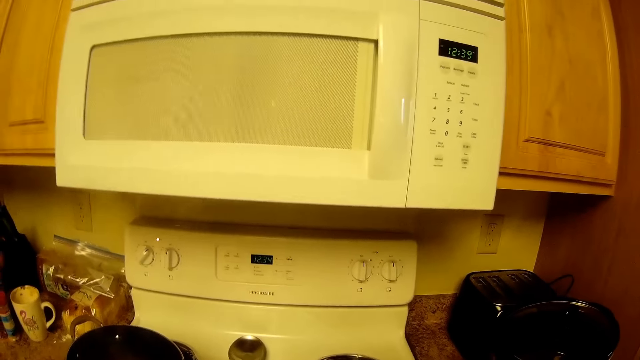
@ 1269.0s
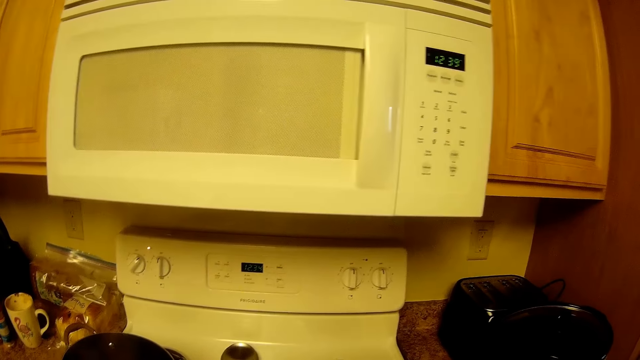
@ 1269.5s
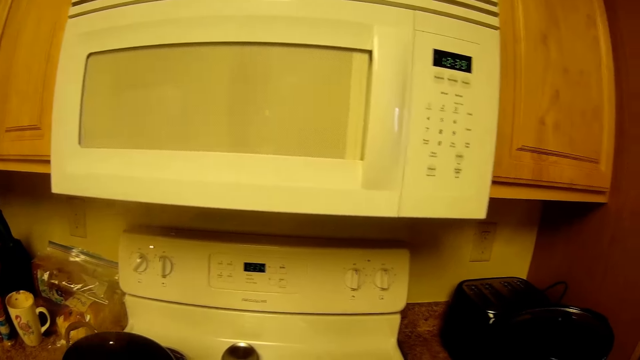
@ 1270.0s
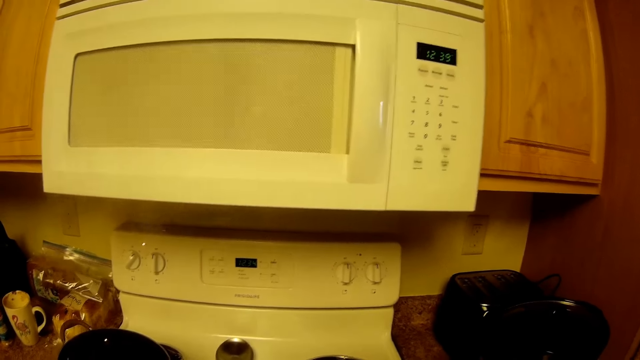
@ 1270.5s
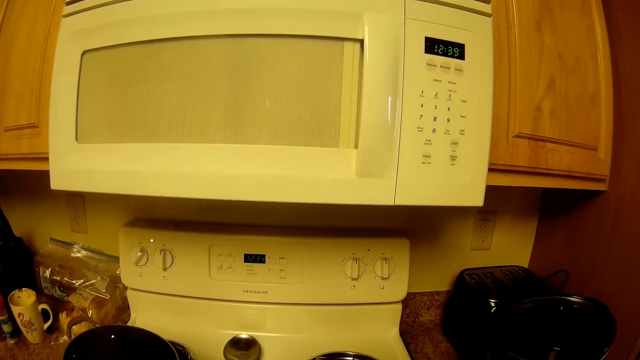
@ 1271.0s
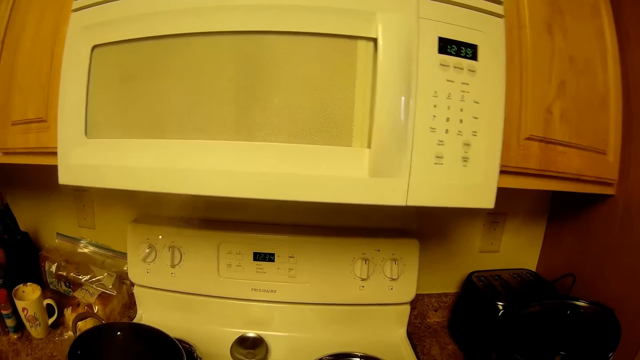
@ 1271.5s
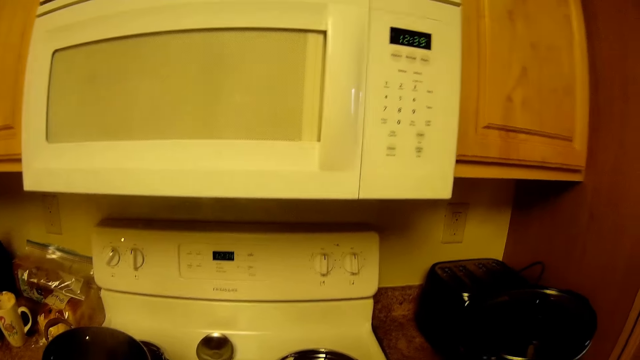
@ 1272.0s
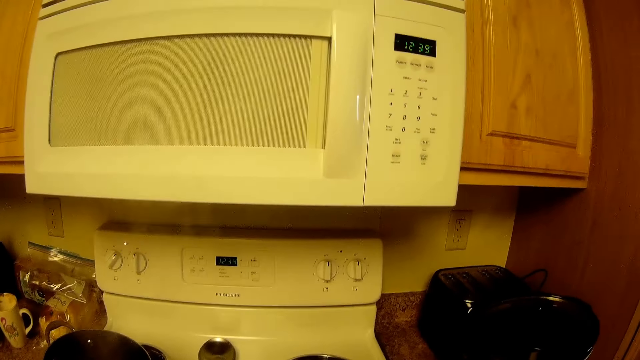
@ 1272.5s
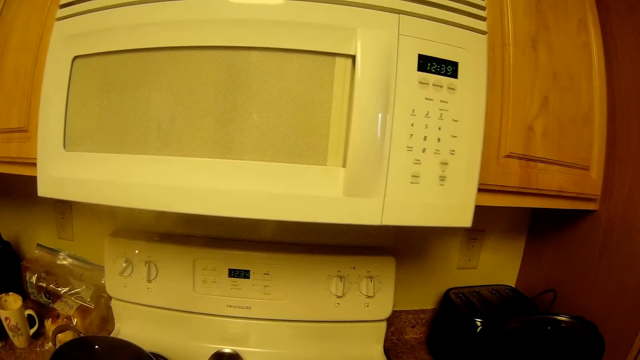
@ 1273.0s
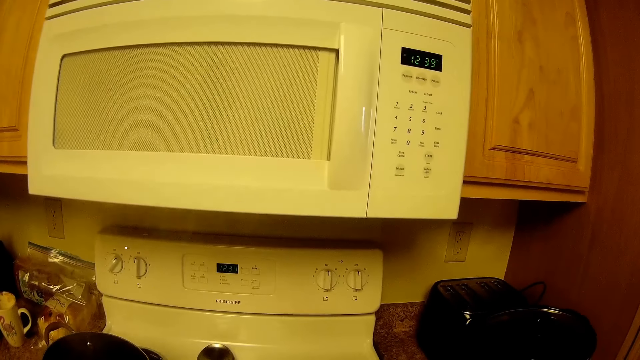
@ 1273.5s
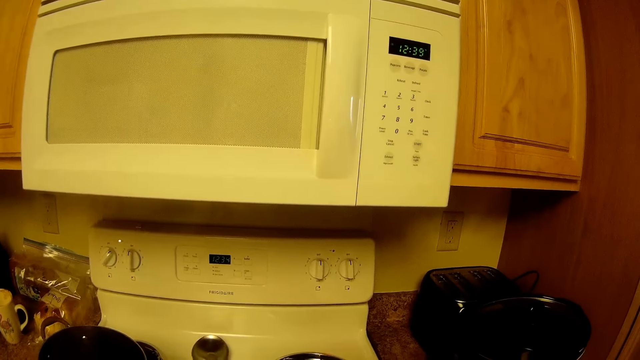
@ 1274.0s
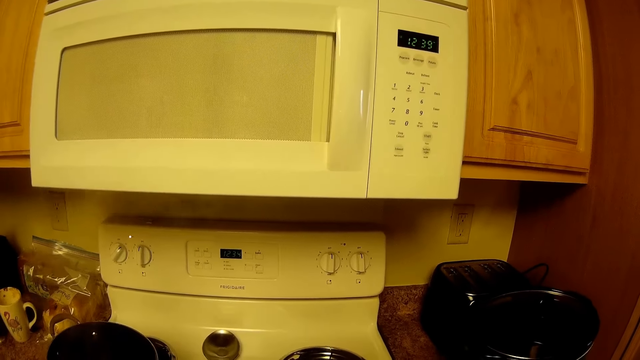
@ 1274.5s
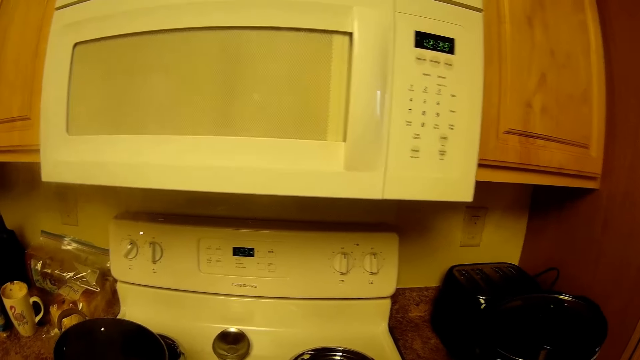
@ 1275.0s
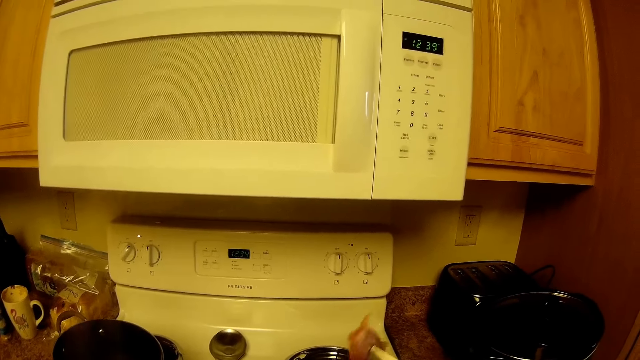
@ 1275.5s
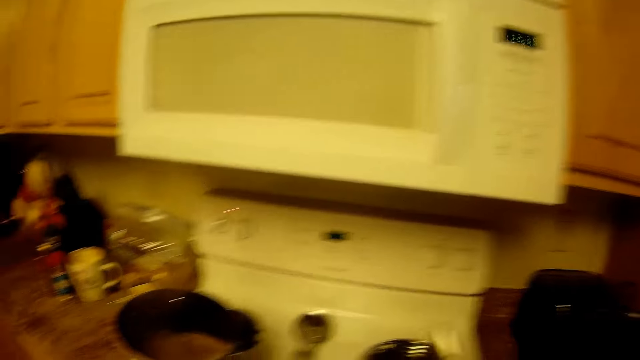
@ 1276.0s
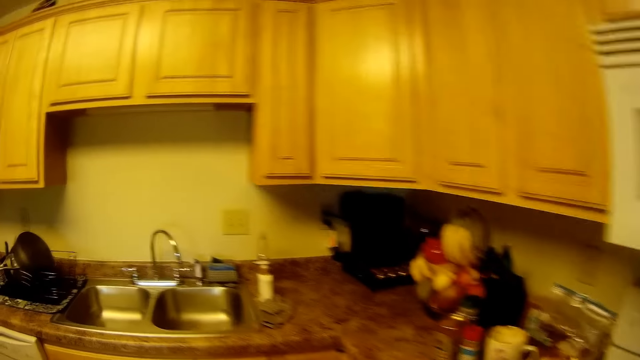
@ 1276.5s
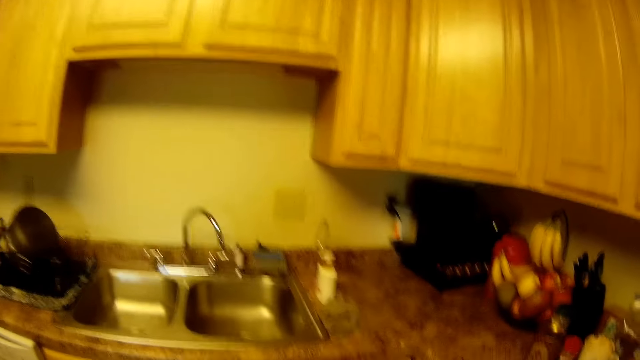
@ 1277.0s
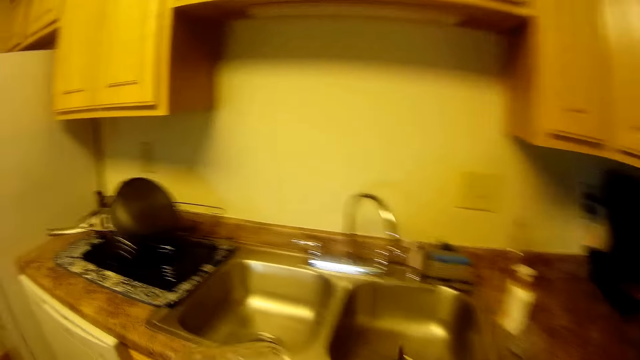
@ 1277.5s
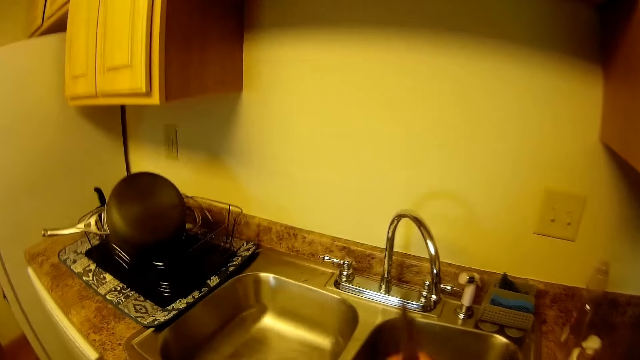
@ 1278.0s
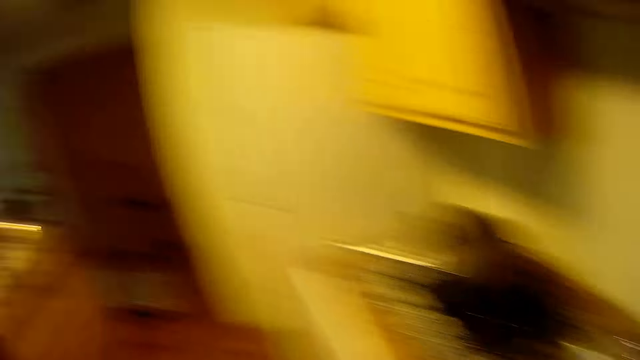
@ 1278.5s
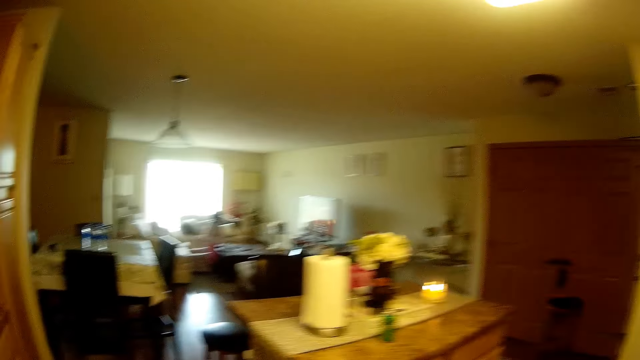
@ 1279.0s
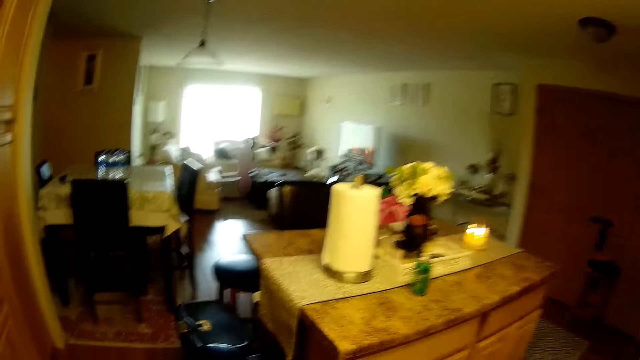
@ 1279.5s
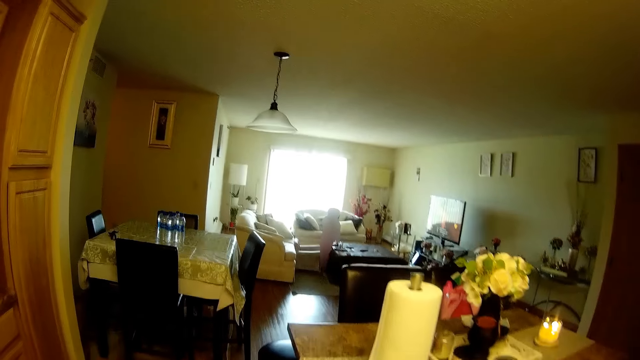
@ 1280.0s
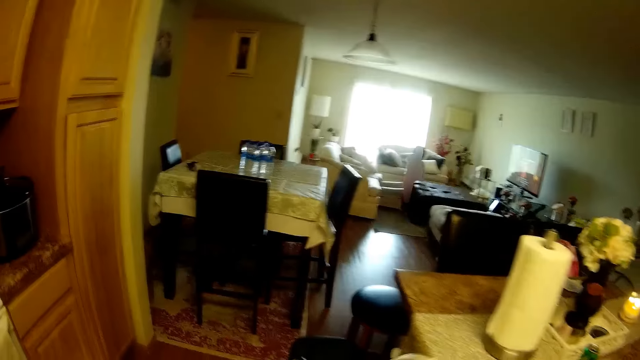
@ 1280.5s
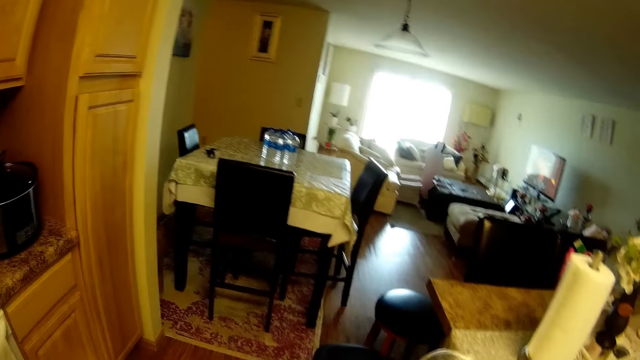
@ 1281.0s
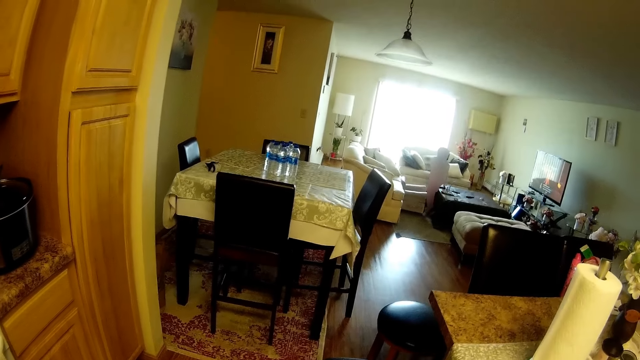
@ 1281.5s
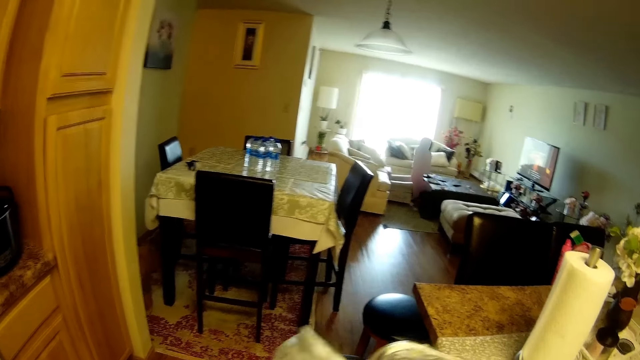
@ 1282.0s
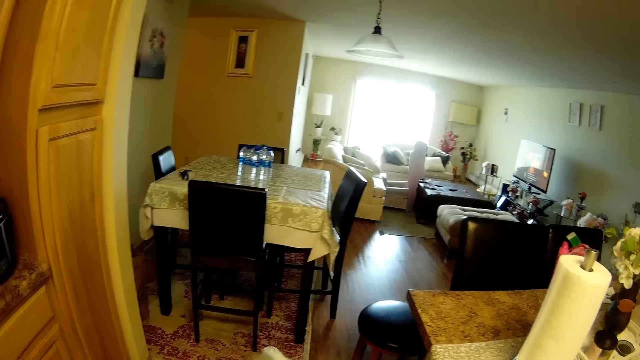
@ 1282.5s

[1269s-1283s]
The camera wearer talks to the person. She walks around the house. She drops the knife in the sink with her right hand.

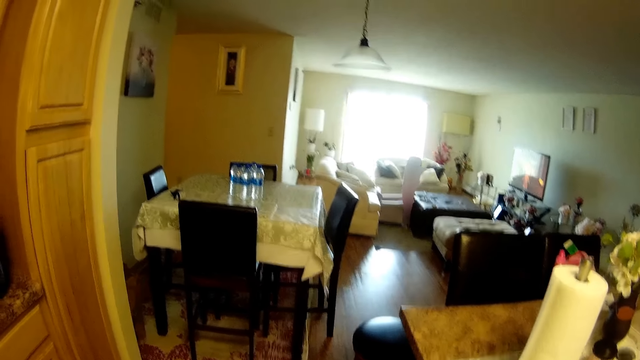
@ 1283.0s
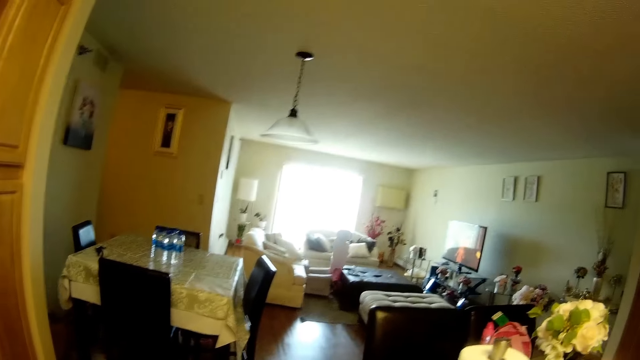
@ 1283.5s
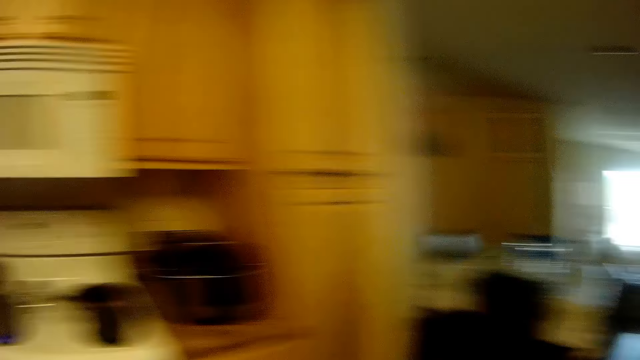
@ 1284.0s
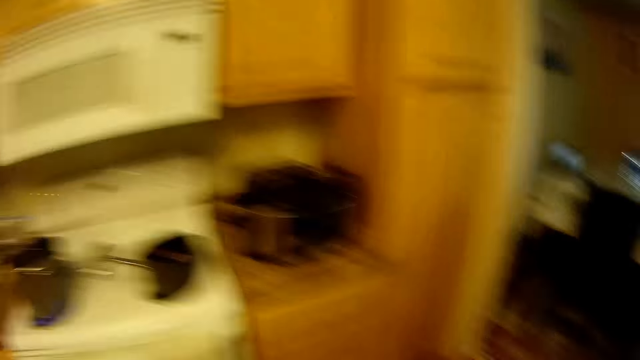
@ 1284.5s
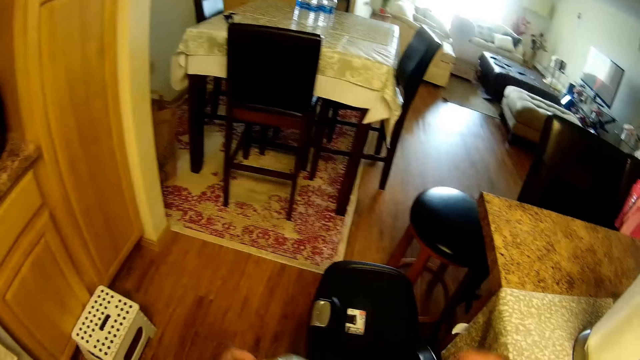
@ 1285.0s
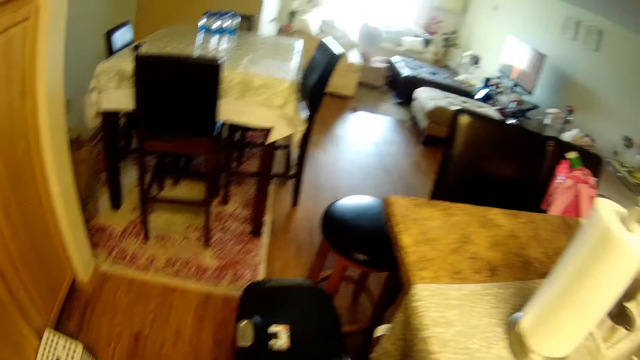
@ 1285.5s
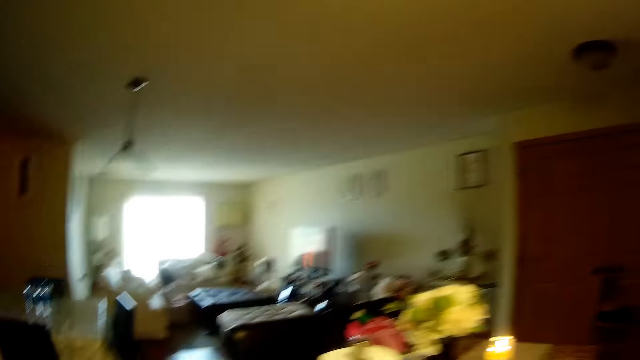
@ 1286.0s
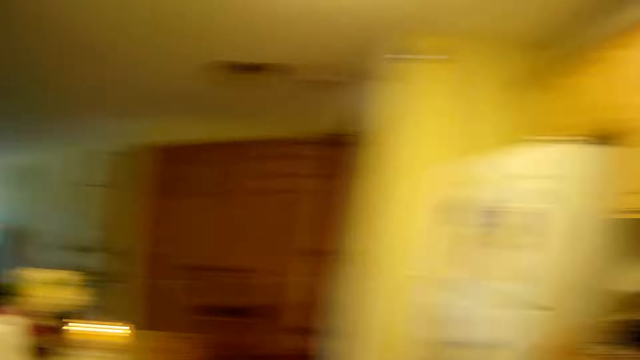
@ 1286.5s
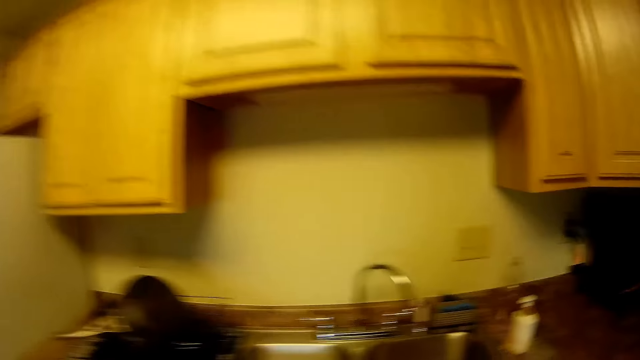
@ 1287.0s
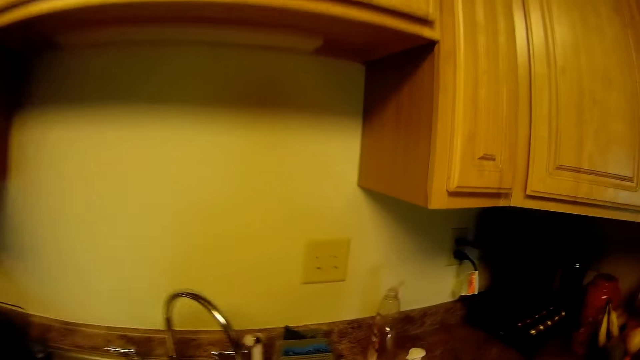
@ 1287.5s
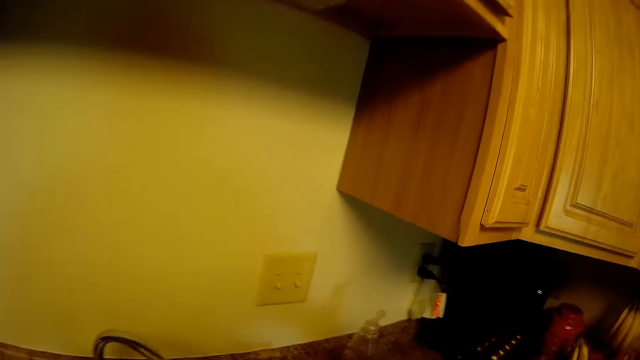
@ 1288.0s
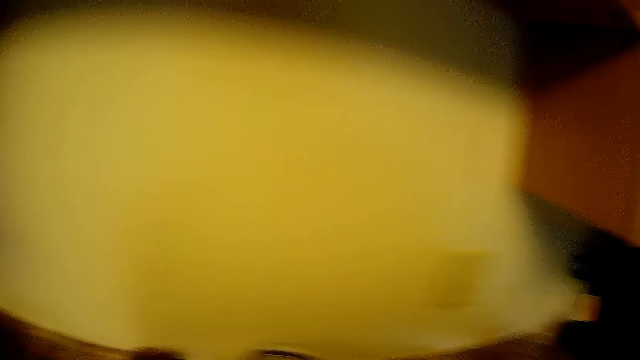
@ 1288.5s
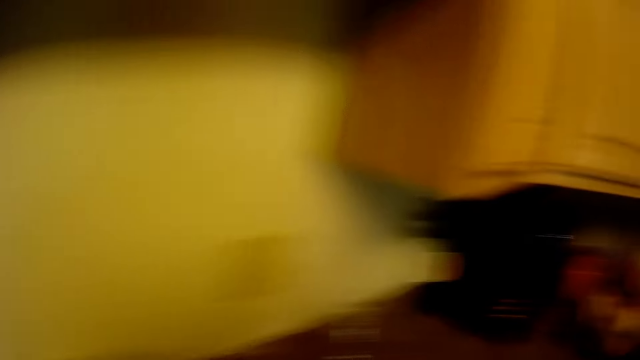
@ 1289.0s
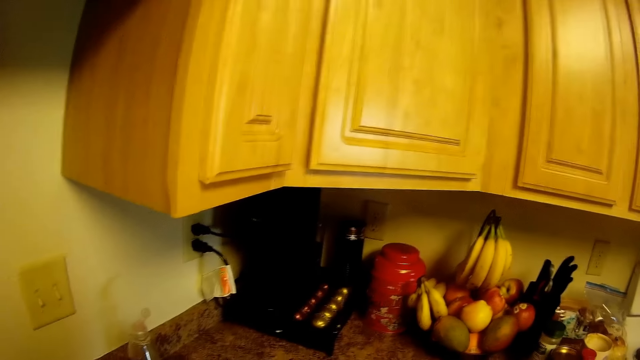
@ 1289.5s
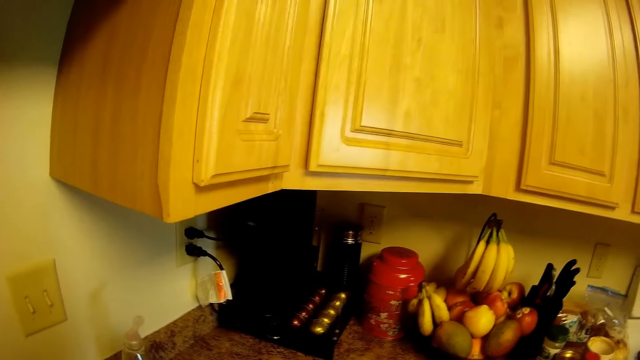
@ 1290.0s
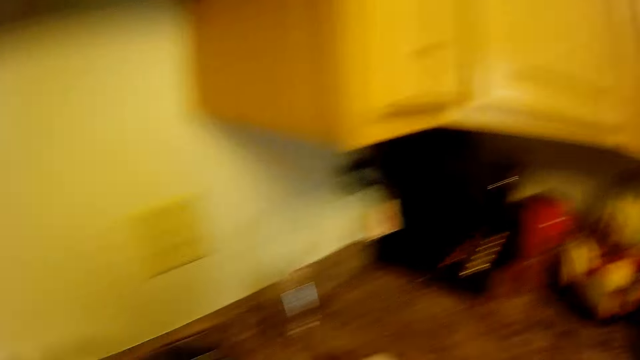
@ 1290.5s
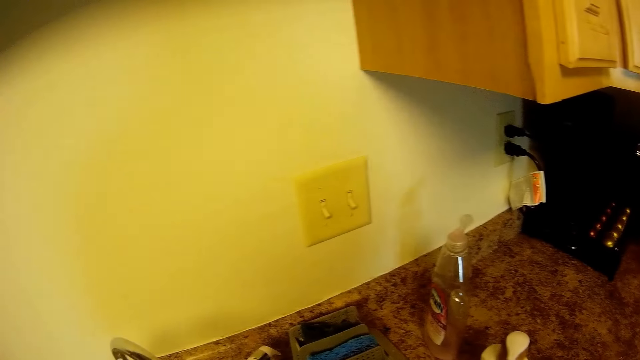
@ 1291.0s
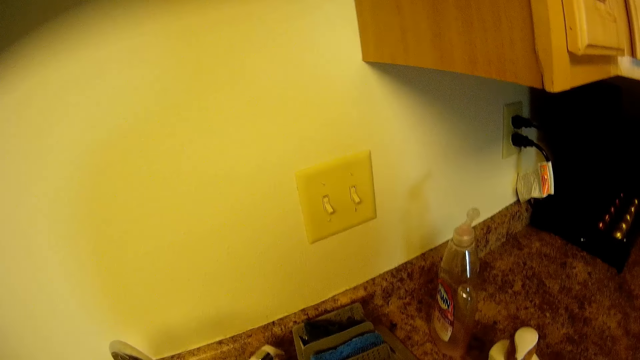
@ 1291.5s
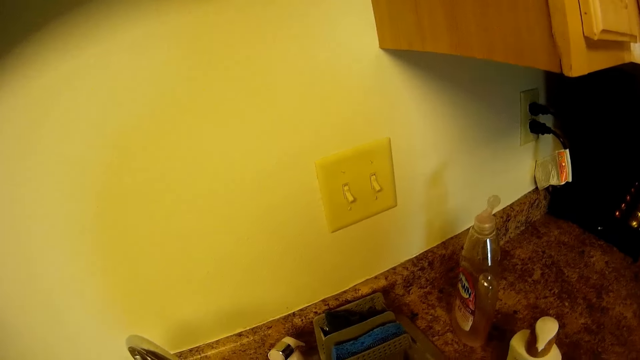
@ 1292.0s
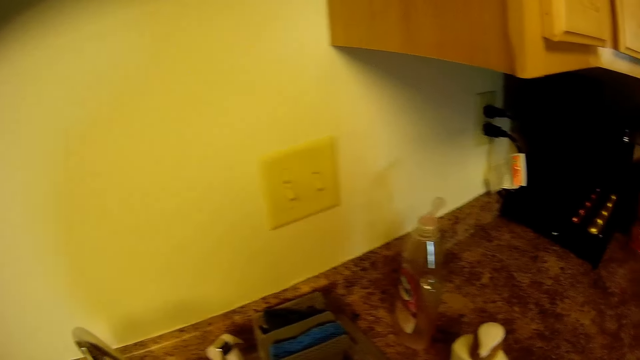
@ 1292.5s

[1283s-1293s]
The camera wearer looks around the house. She walks around the kitchen. She rinses her hands under the tap by the sink. She uses the kitchen tap.
